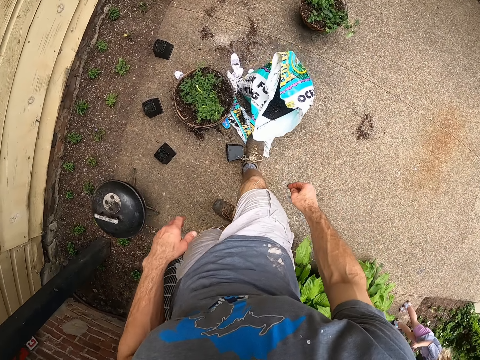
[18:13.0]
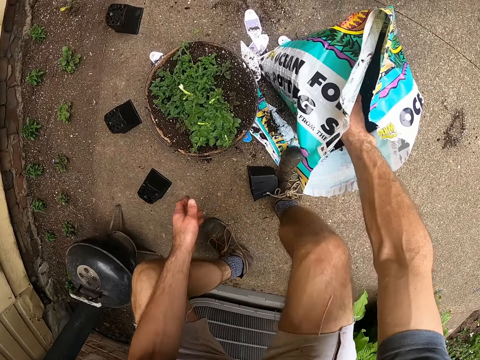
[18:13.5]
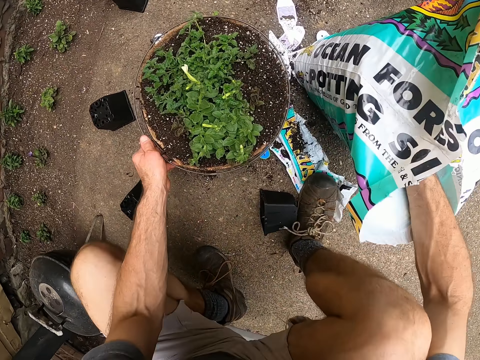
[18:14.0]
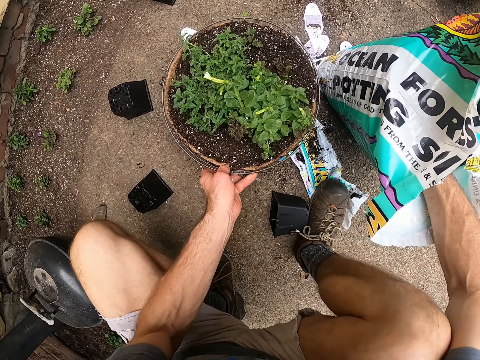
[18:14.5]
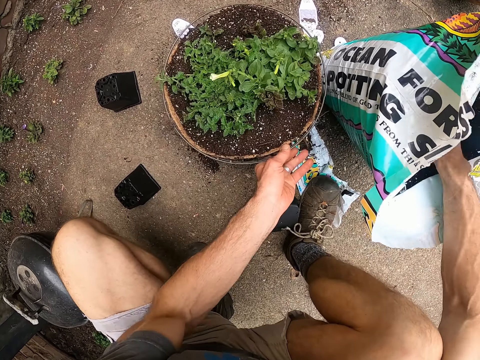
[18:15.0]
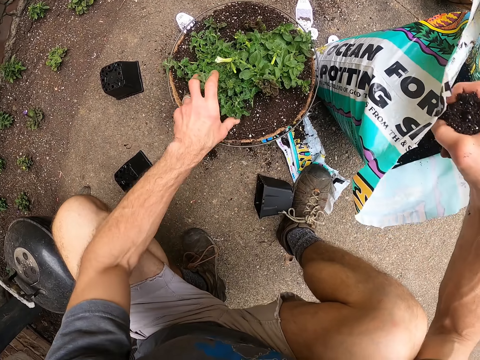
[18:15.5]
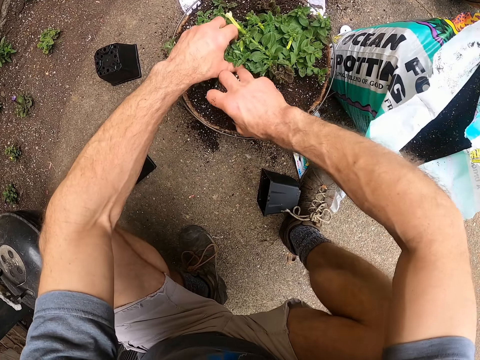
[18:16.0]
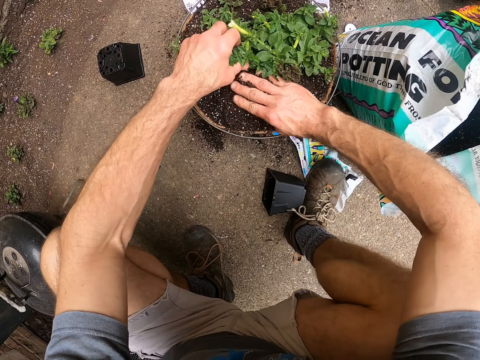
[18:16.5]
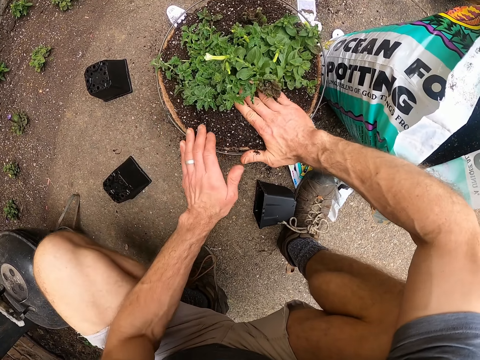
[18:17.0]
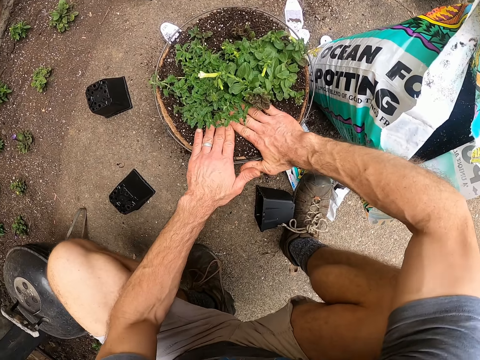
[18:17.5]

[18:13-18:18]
The camera wearer bends down. They take the pot soil, adjust the flower pot, and take the soil. They pour the soil into a bucket. They put the soil in the plant pot.

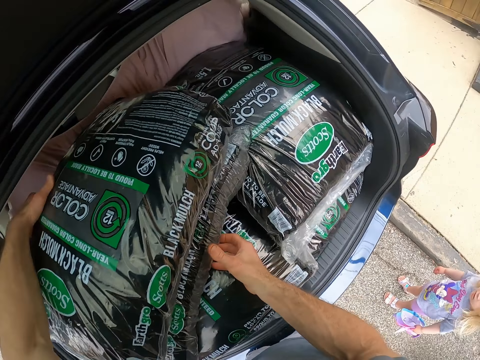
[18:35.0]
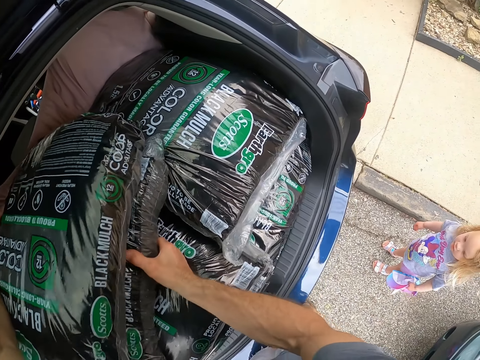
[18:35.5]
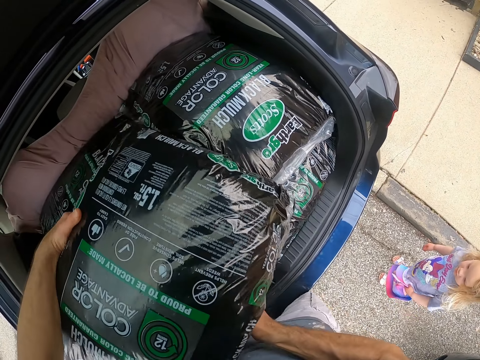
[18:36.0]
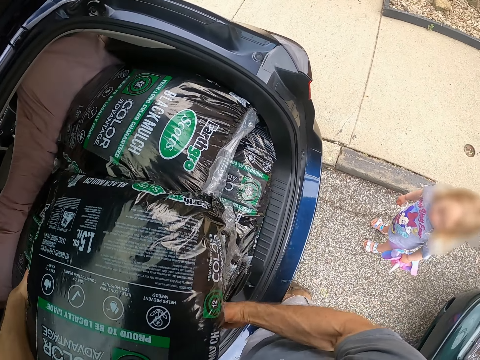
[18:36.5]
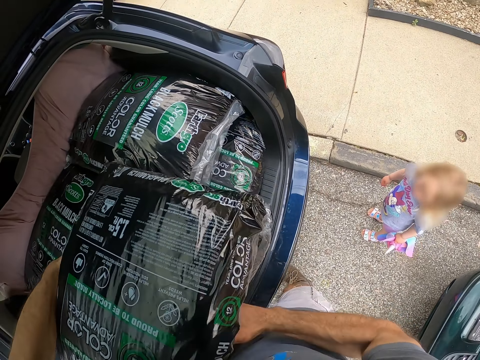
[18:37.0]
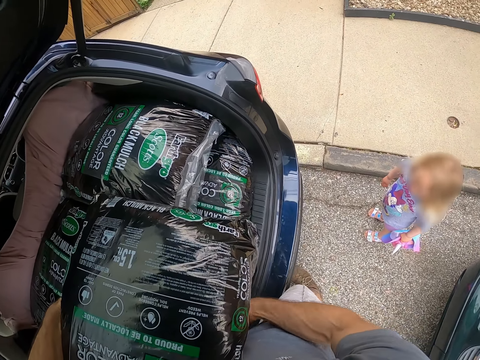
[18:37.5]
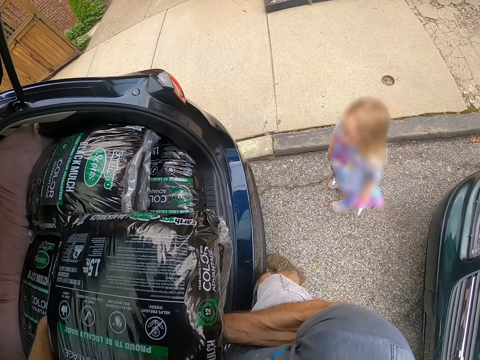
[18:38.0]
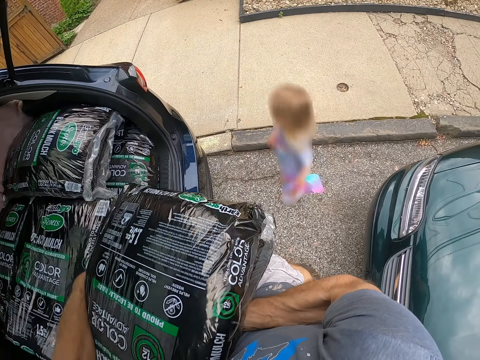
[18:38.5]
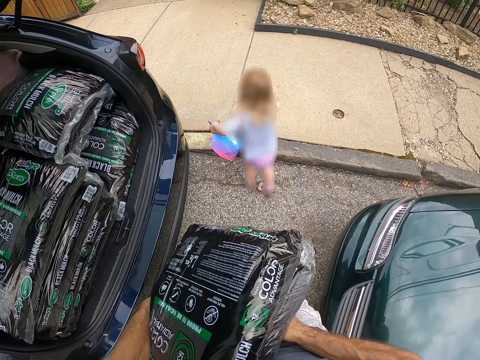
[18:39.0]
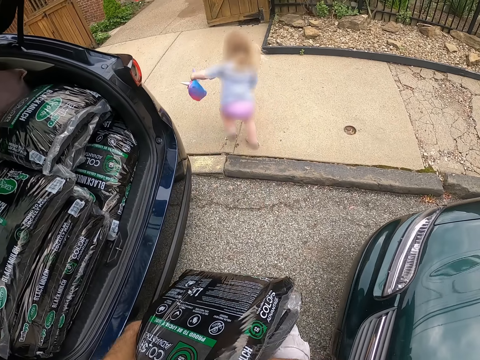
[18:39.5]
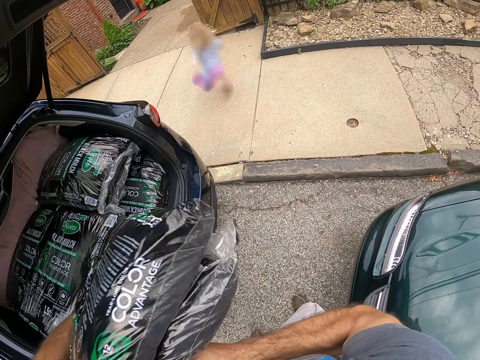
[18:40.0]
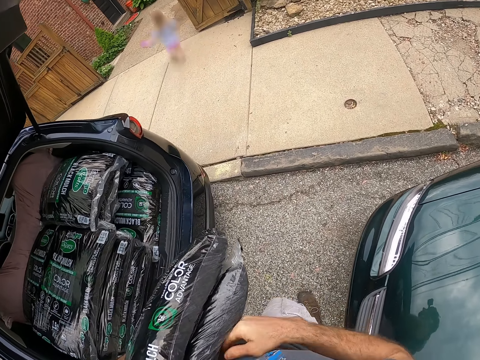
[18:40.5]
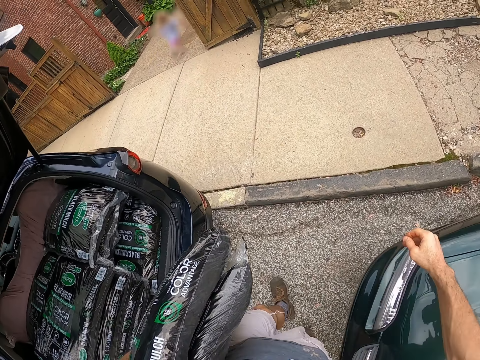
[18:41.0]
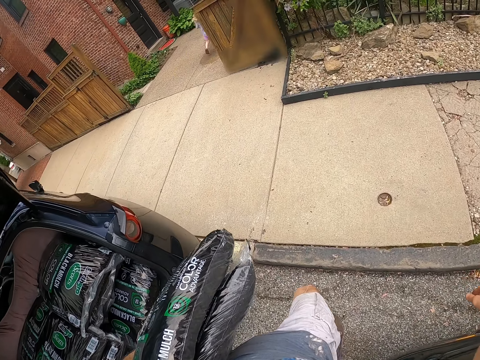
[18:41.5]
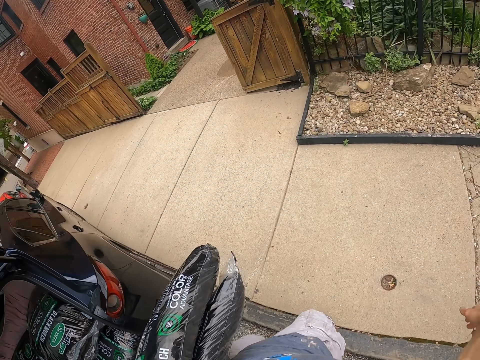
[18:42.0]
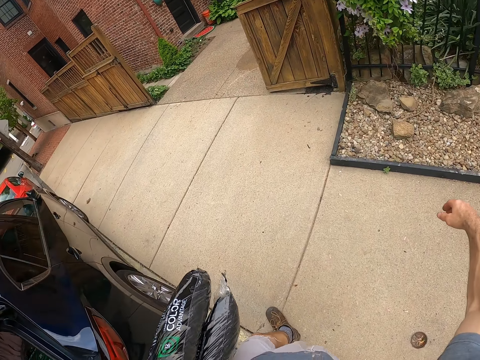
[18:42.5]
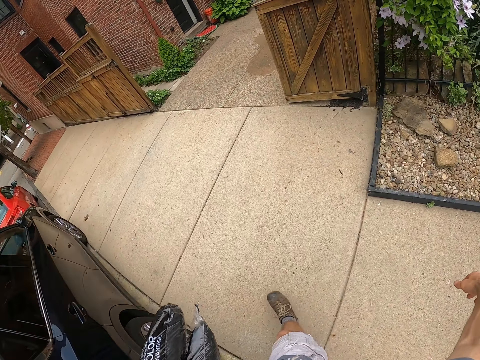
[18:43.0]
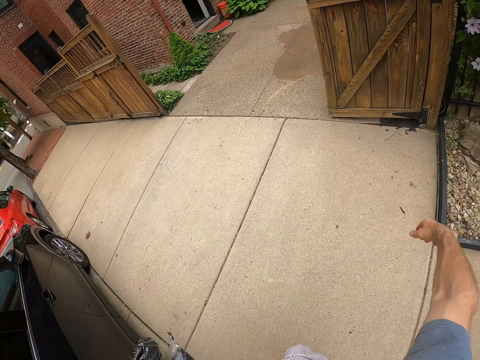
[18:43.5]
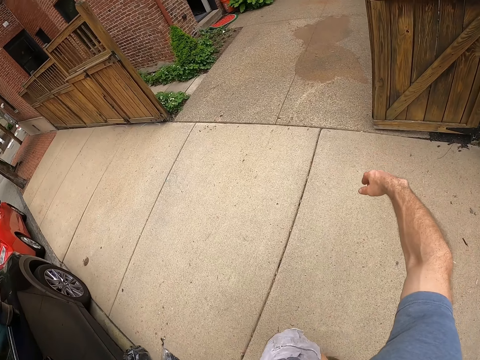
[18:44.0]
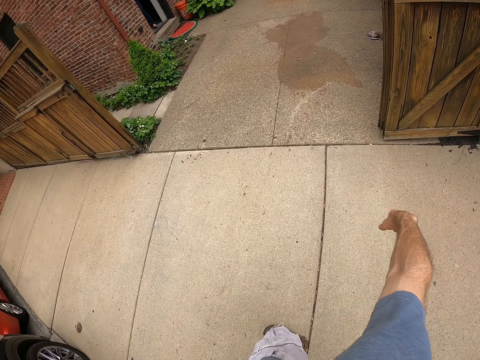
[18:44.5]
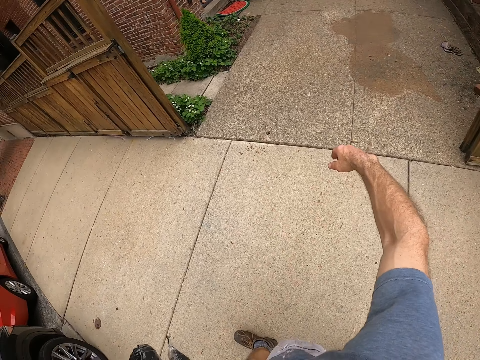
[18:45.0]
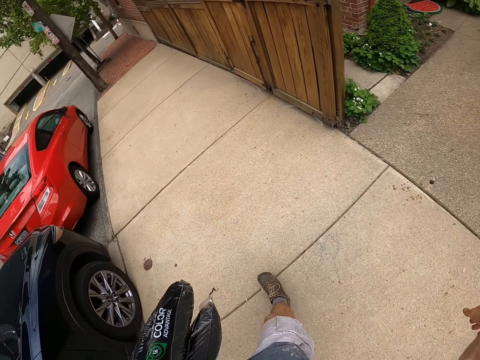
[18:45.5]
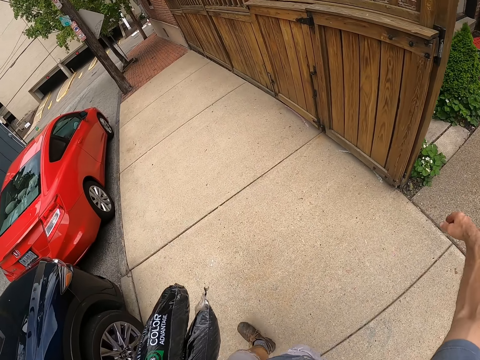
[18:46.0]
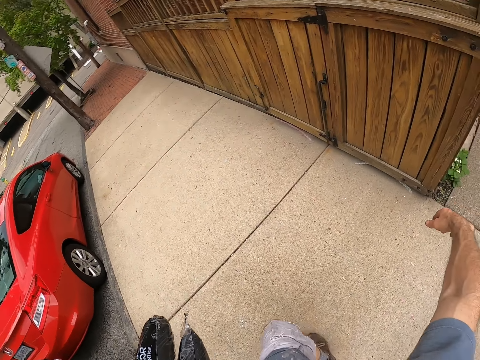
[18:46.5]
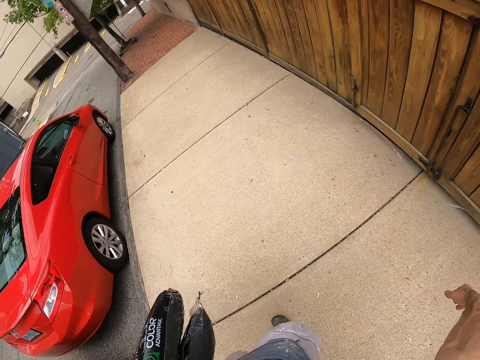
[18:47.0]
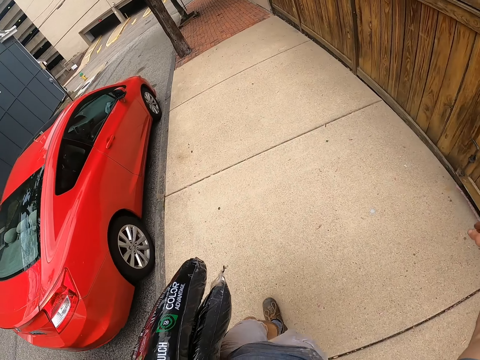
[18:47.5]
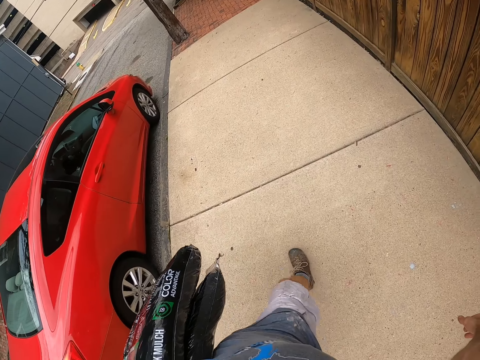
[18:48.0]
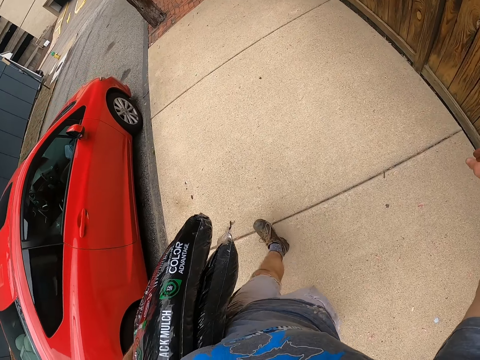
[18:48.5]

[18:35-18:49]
The camera wearer carries the bags from the boot of the car. A baby runs into the compound. The camera wearer walks toward the front of the house.

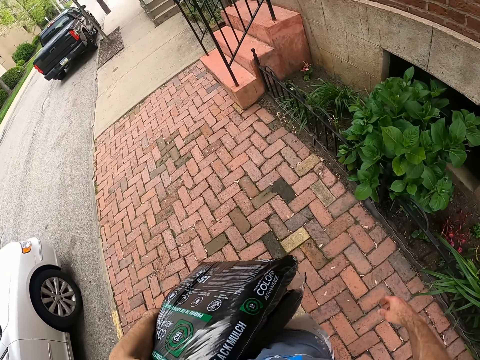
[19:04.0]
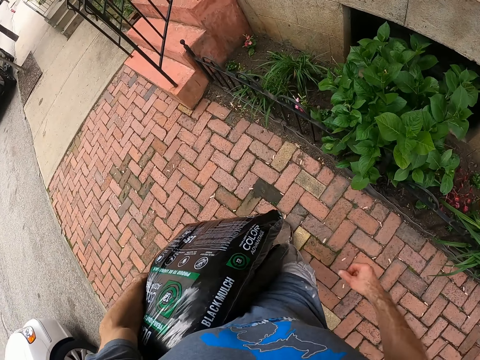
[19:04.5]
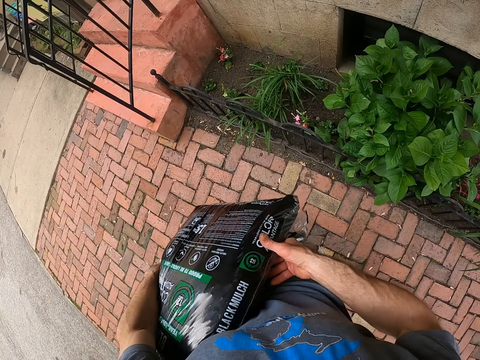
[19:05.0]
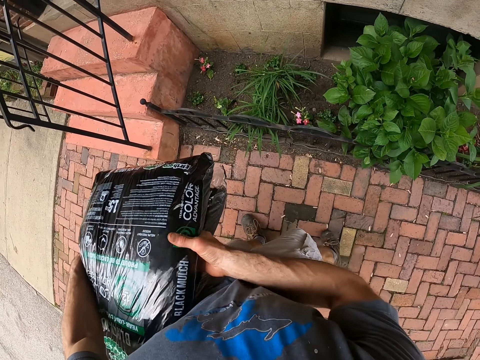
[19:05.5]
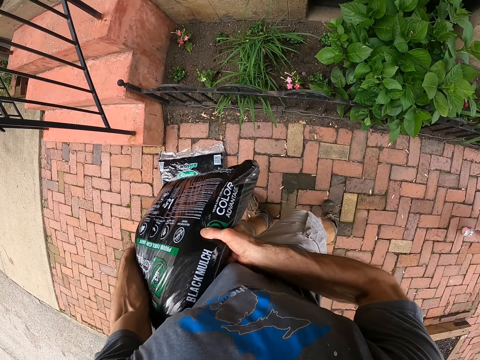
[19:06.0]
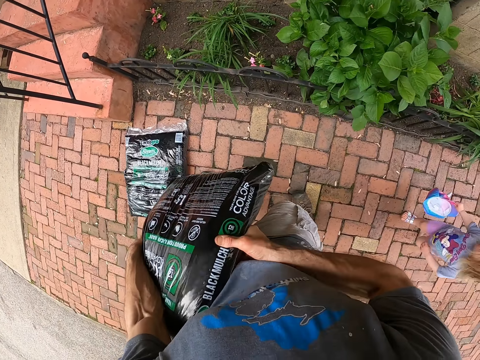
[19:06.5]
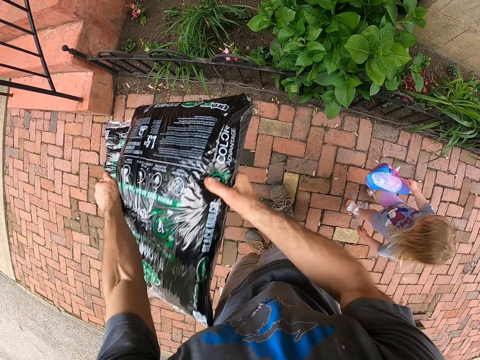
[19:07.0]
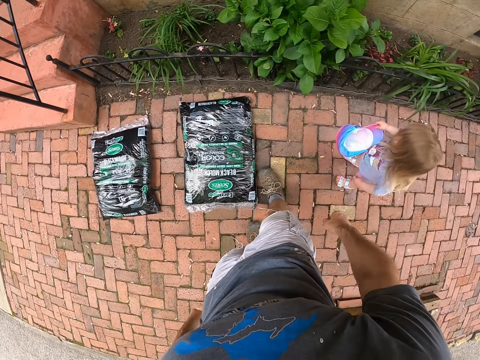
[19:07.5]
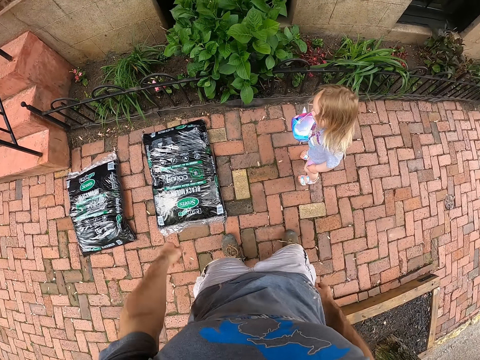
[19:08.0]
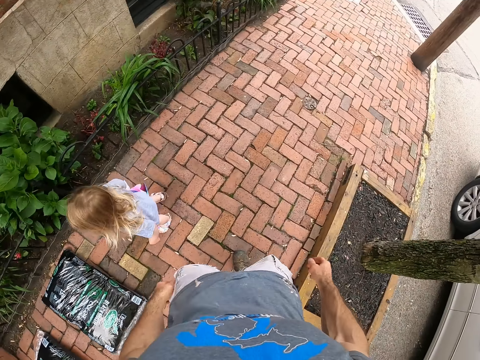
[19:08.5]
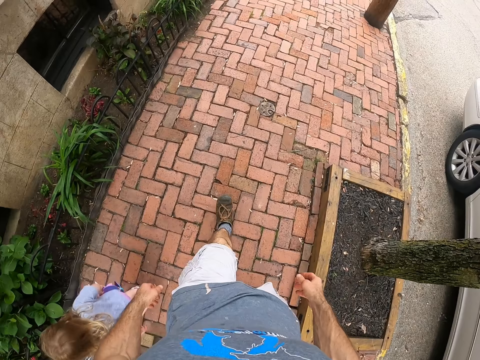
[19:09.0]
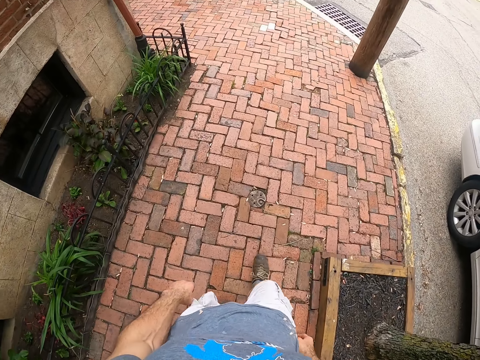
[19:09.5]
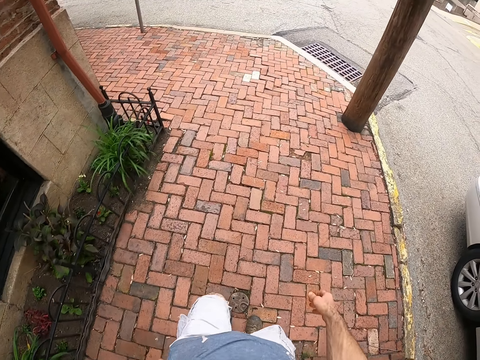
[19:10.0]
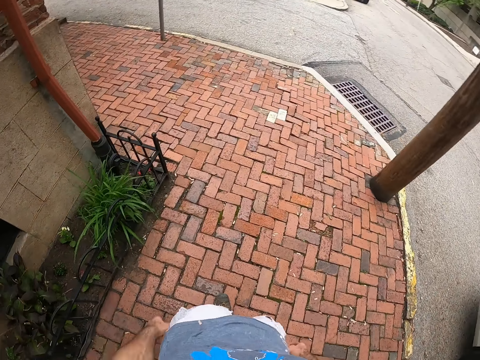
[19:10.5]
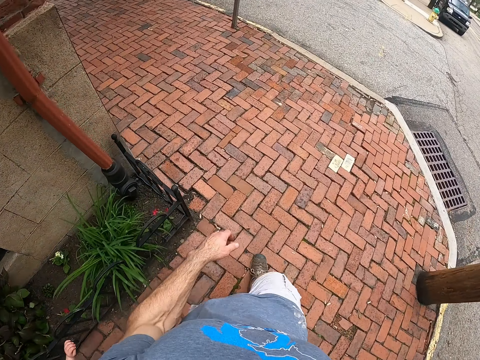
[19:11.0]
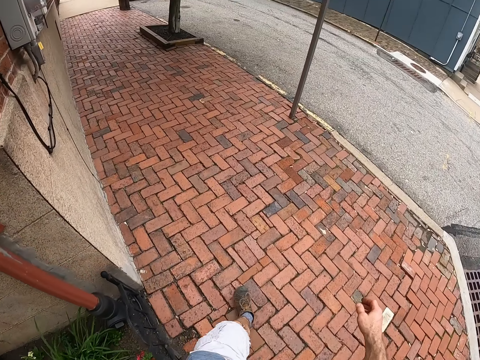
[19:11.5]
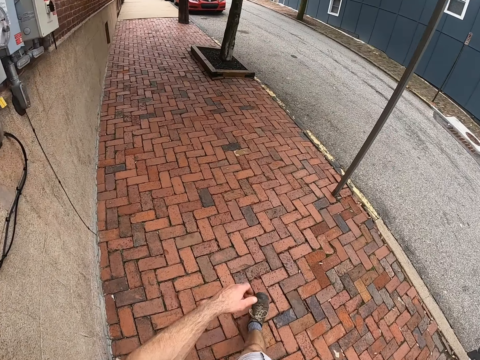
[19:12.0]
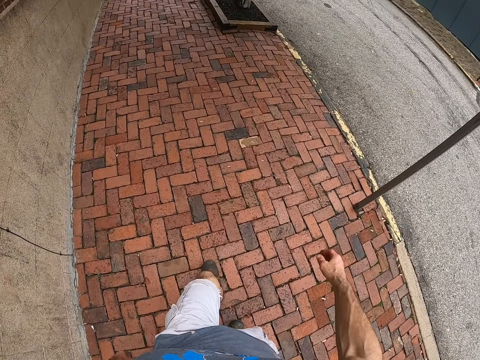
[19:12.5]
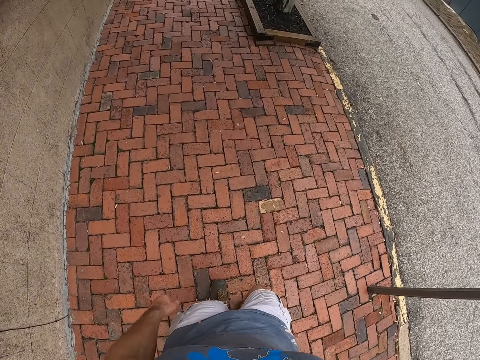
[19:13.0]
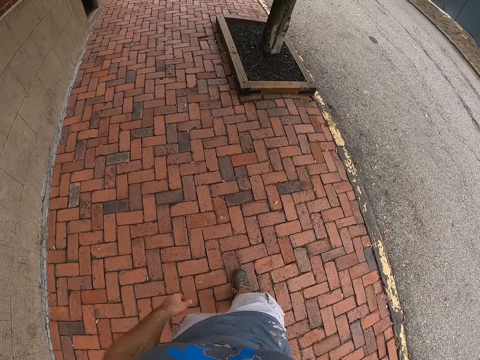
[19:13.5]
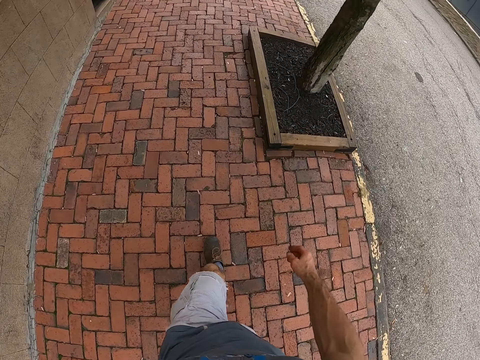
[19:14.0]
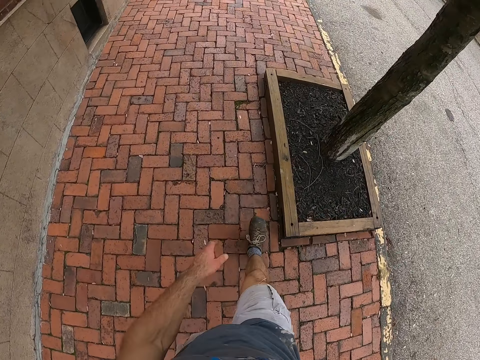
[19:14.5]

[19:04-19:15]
The camera wearer drops the manure bag on the ground. A child looks at the manure bag. The camera wearer walks back to the car.
